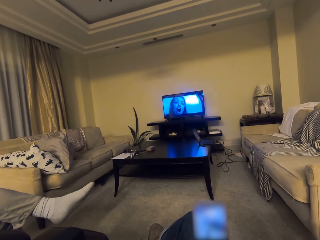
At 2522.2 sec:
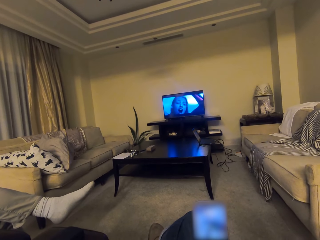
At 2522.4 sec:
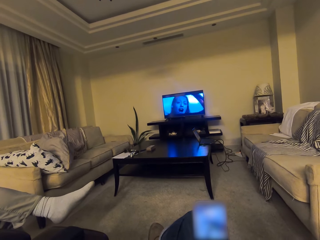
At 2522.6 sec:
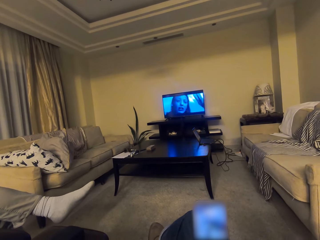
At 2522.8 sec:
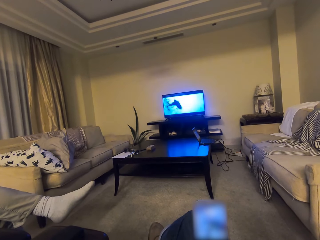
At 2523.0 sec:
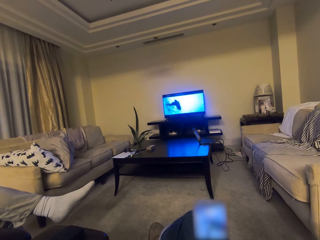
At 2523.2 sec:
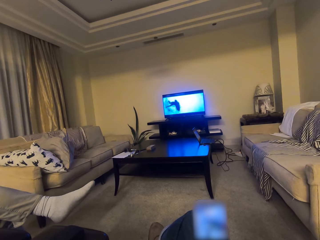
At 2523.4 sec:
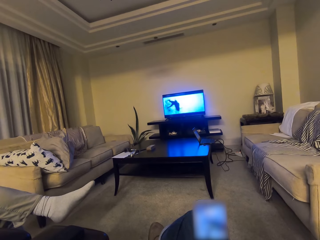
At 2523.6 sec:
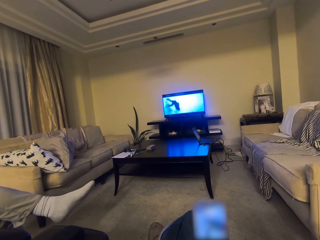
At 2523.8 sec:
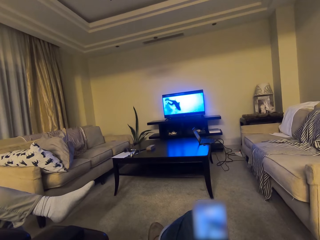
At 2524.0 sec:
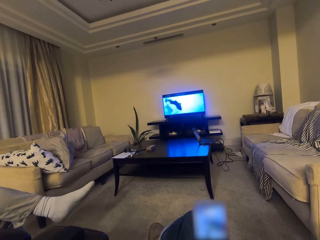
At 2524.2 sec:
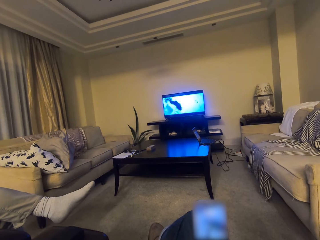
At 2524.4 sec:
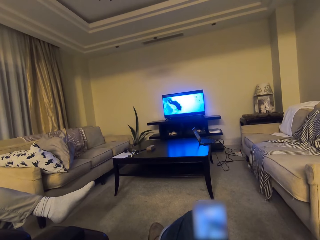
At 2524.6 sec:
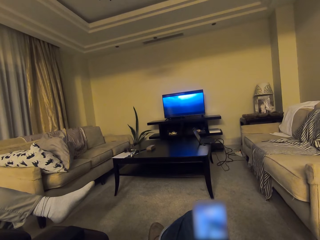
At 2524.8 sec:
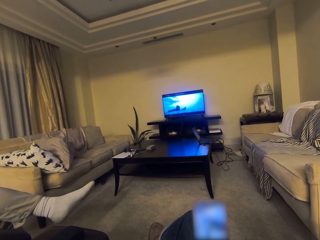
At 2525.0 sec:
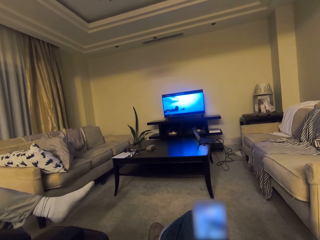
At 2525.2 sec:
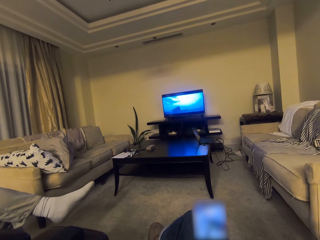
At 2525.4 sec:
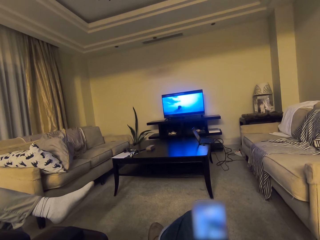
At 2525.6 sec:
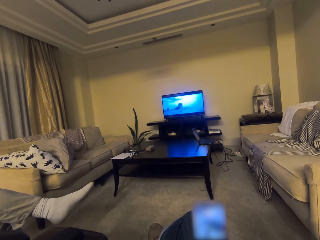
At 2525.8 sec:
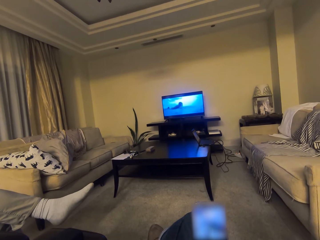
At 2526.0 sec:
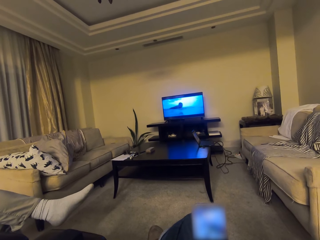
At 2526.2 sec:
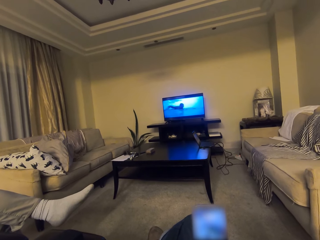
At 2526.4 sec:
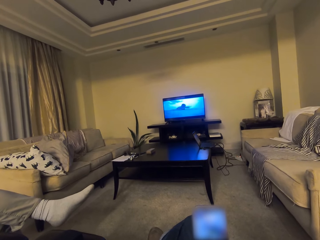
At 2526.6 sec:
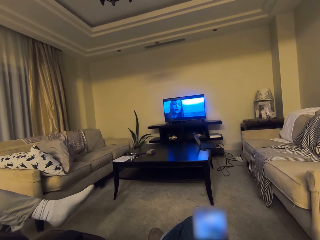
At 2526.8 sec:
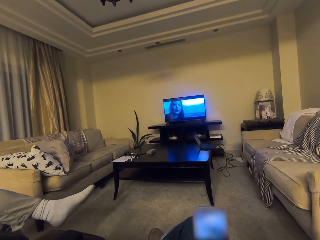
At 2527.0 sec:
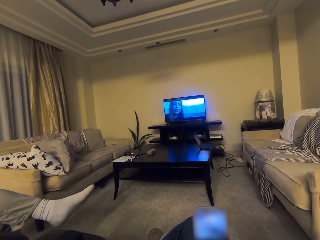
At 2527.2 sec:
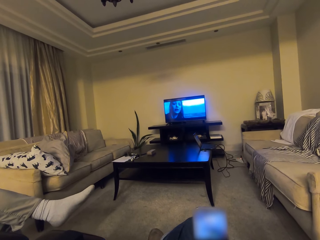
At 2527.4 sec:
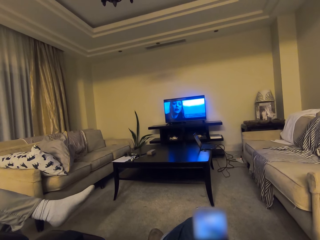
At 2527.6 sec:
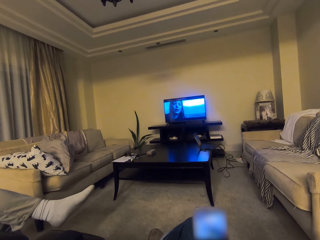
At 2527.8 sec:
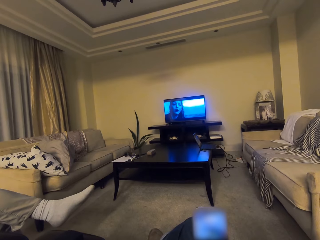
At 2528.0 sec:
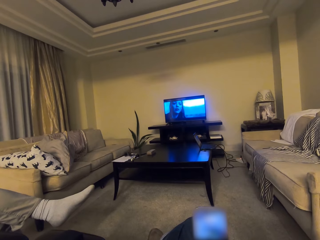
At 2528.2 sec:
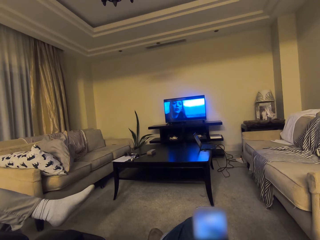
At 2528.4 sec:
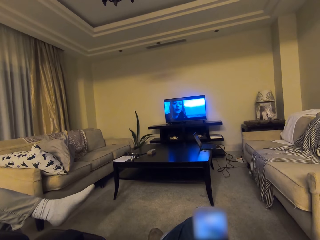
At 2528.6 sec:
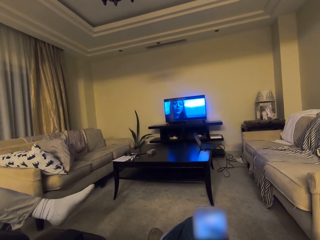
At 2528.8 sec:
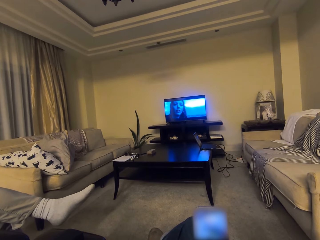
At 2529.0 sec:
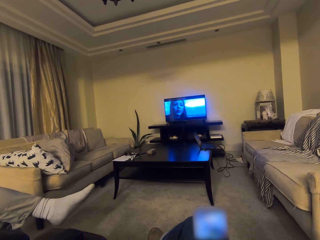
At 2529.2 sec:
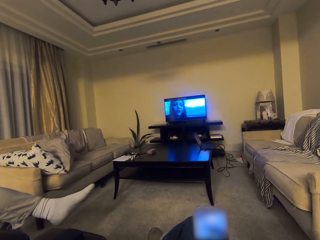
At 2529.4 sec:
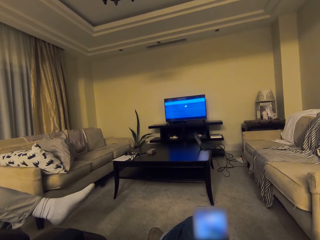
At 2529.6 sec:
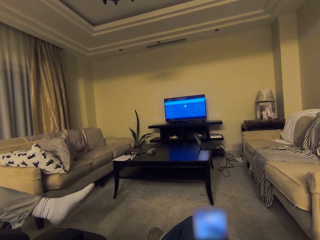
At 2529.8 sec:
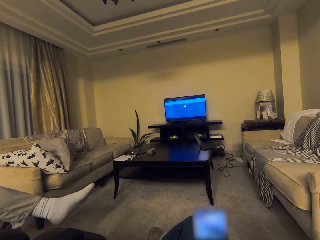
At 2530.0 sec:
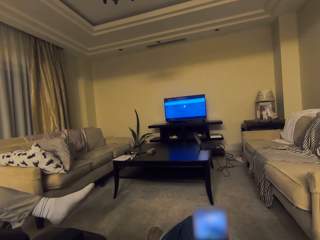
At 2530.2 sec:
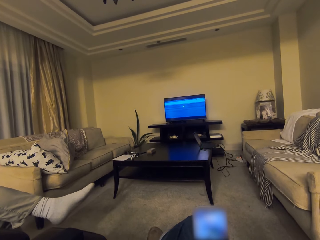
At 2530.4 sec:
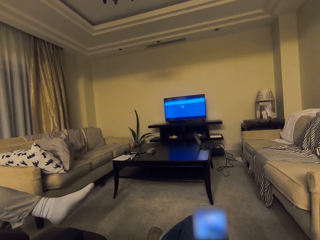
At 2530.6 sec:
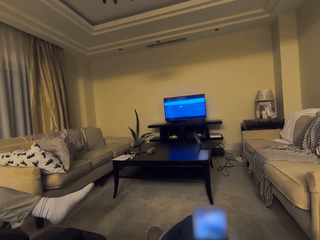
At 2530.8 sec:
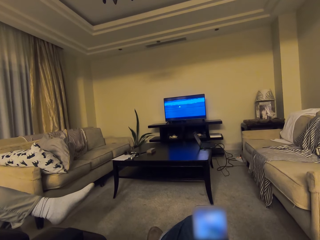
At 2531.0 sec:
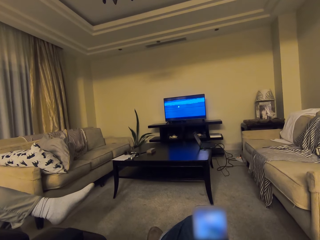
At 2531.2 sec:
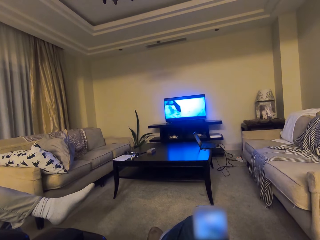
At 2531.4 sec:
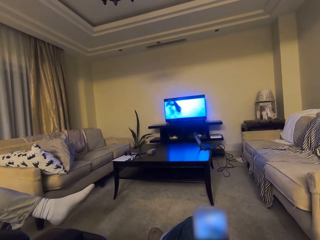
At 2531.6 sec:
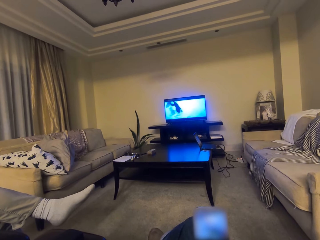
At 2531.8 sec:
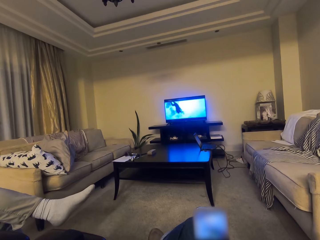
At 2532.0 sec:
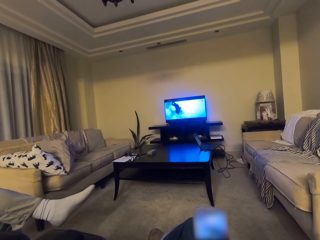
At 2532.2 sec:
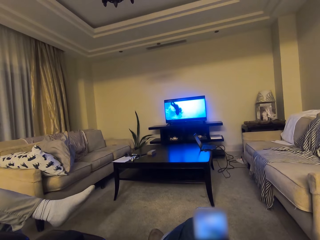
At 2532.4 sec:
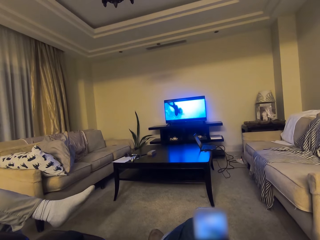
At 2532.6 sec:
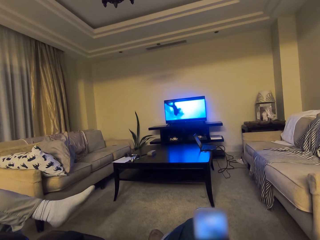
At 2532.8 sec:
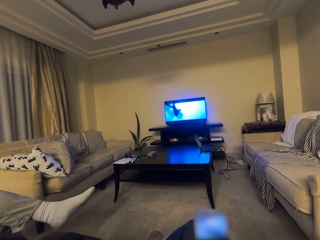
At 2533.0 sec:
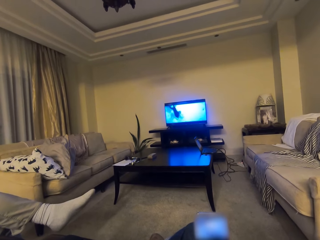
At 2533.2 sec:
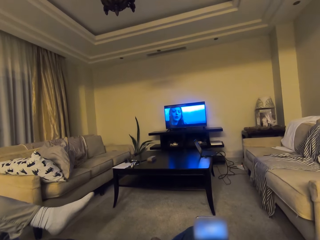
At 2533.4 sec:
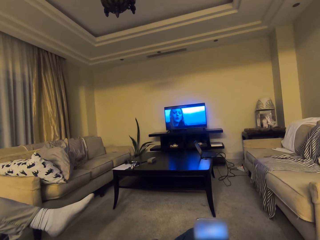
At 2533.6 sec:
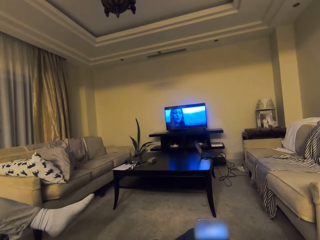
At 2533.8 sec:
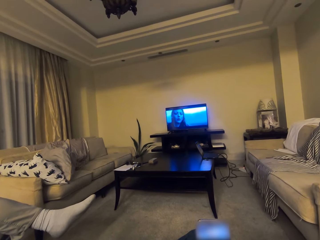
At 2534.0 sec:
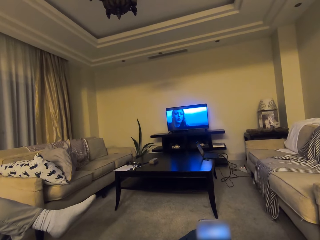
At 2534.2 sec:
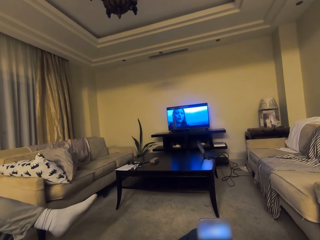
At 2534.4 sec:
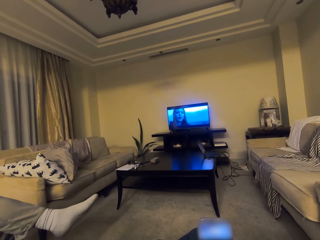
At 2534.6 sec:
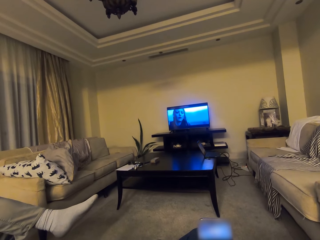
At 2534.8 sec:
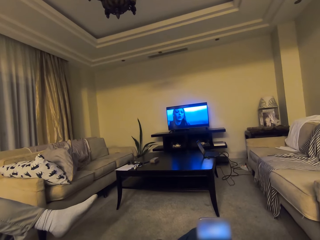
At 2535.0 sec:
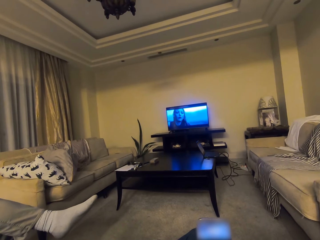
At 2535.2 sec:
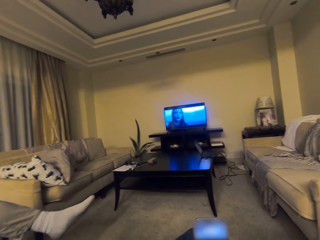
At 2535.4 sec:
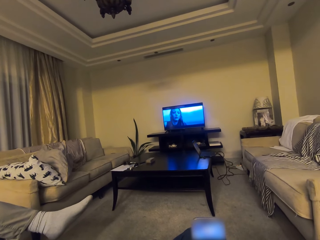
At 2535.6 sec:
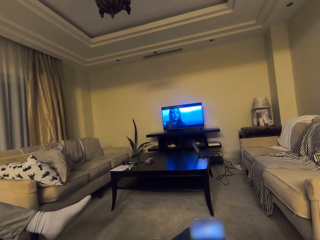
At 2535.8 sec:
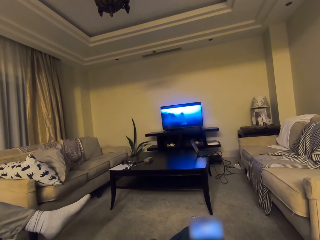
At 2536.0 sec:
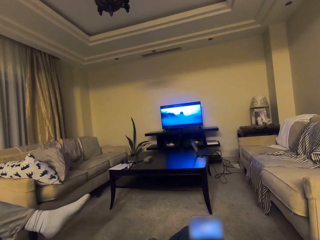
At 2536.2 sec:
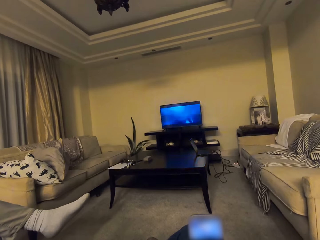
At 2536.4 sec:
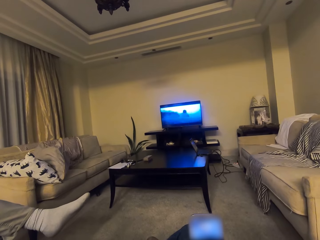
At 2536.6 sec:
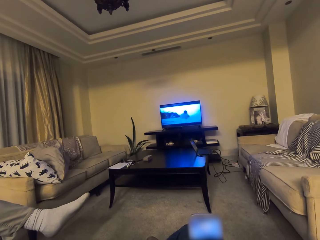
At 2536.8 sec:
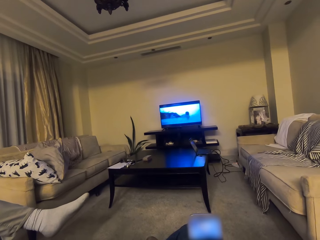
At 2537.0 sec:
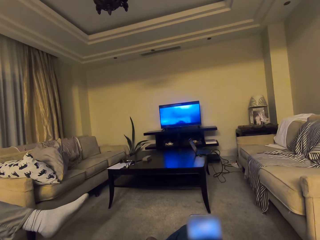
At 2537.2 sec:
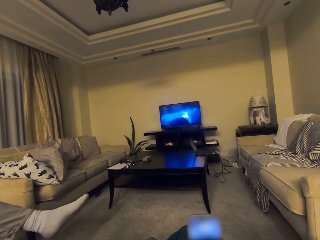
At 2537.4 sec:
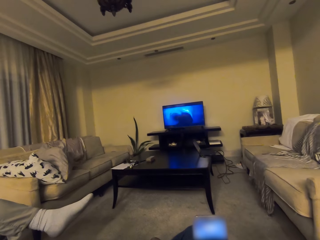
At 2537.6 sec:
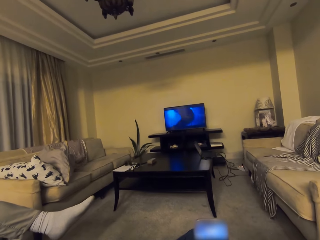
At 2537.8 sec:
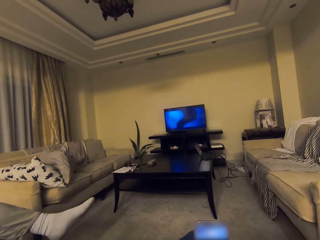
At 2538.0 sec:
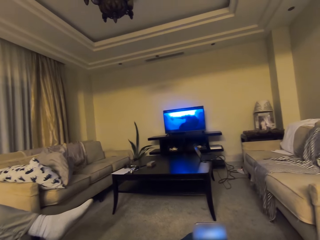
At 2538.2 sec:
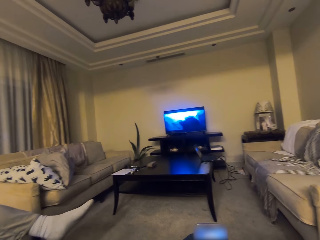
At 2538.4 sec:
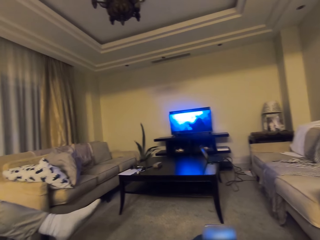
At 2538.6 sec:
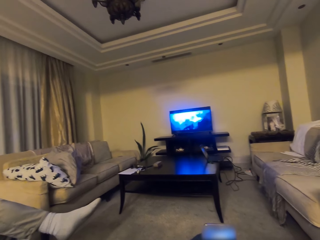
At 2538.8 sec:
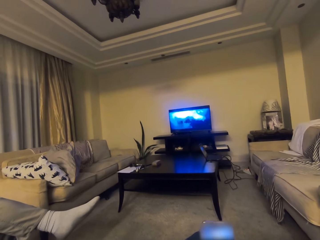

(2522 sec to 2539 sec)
The camera wearer converses with a man.

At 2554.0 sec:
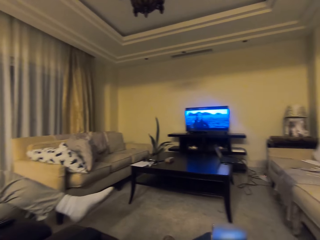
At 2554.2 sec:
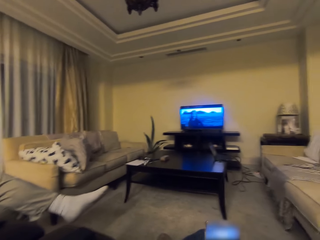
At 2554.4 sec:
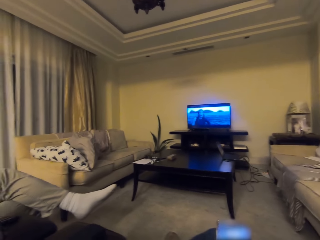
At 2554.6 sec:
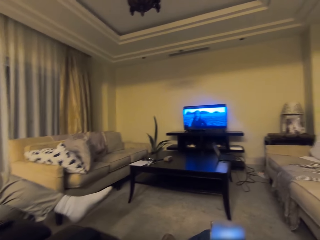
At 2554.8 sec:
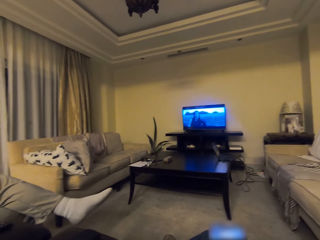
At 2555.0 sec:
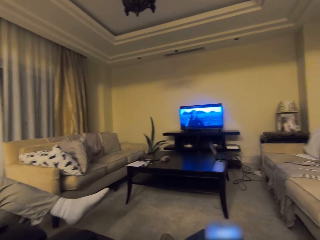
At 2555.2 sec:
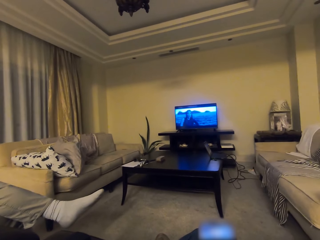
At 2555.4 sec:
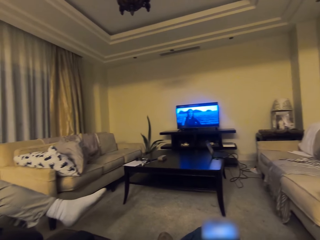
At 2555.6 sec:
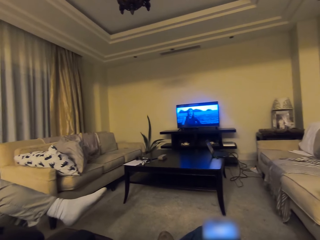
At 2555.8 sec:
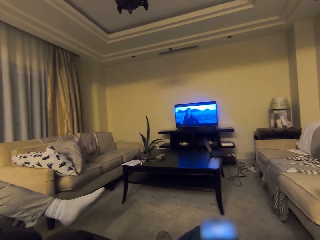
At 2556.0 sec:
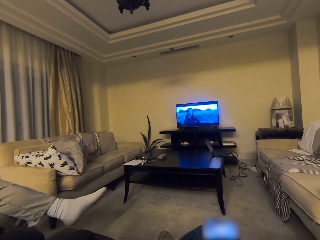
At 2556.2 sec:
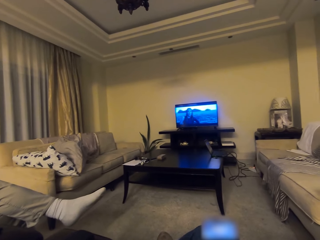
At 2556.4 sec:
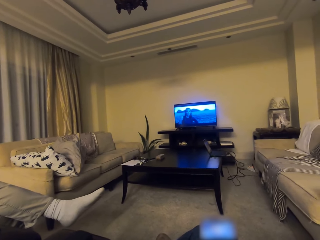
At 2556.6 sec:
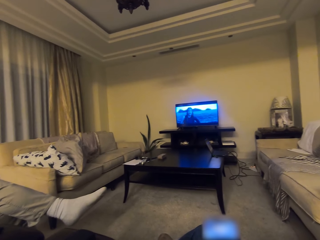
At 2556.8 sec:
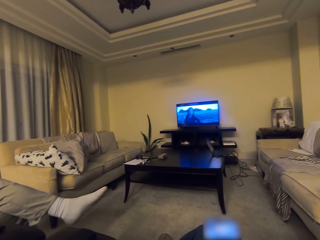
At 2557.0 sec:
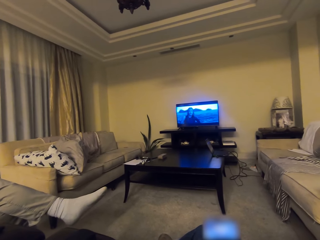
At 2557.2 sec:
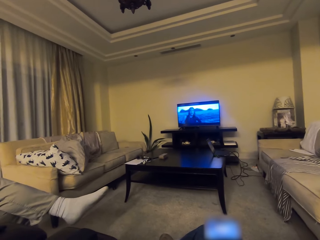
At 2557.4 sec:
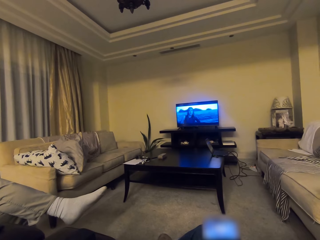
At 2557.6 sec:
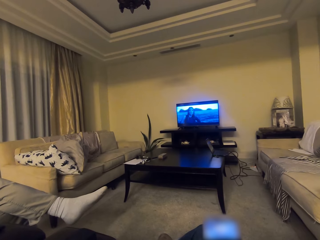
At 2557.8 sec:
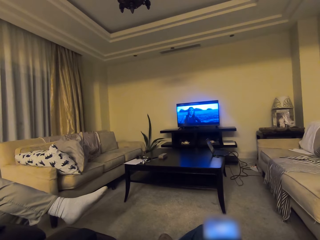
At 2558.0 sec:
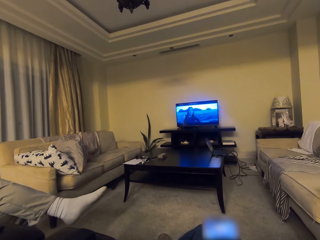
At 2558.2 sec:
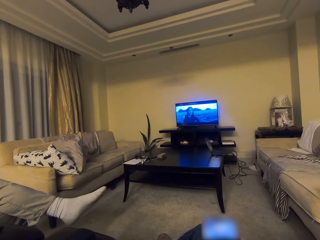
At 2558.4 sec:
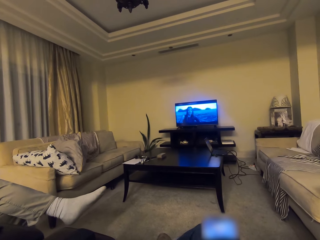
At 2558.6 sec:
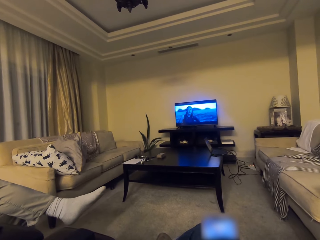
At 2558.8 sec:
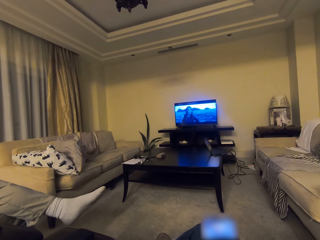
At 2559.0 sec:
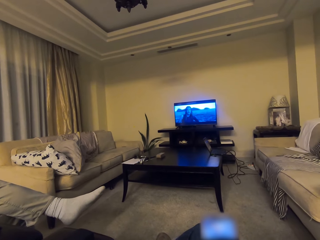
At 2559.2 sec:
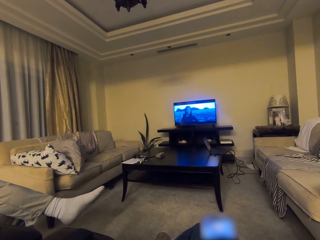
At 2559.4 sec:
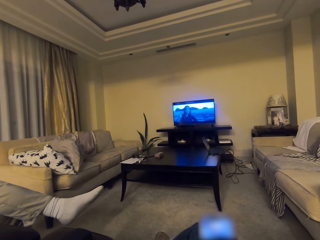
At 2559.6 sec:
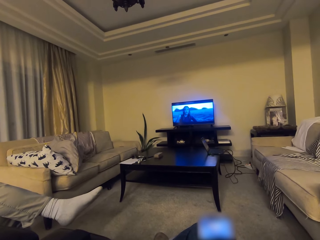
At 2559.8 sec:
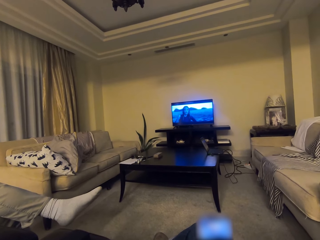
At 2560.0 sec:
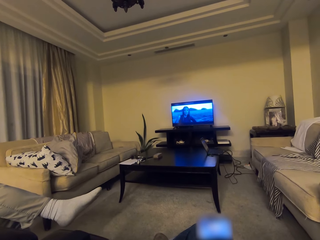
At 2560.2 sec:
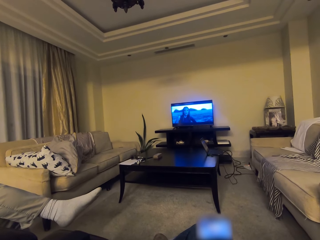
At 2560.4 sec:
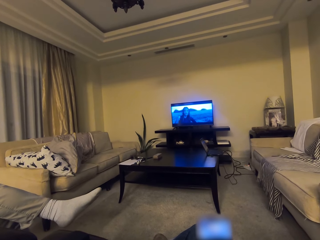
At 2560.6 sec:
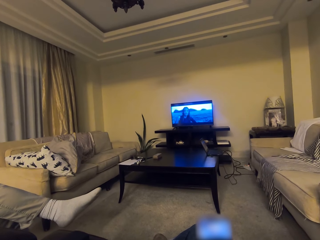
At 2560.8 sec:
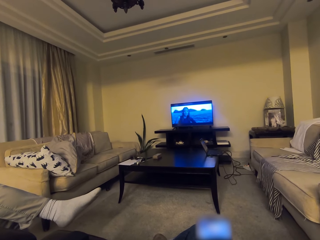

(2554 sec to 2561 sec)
The camera wearer and a man watch the television.
